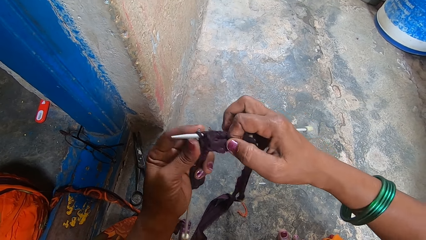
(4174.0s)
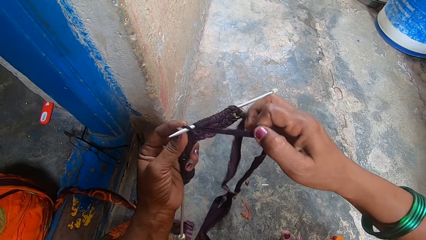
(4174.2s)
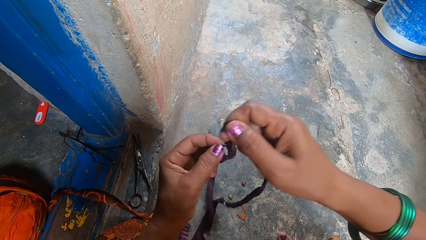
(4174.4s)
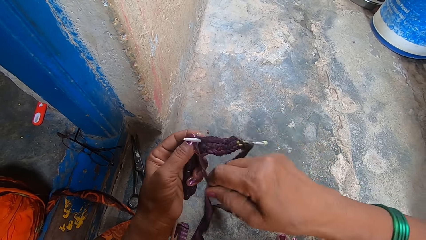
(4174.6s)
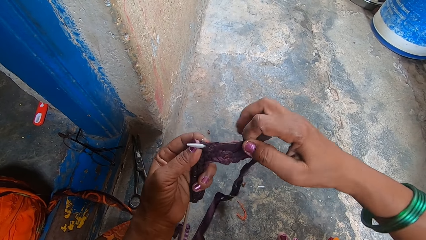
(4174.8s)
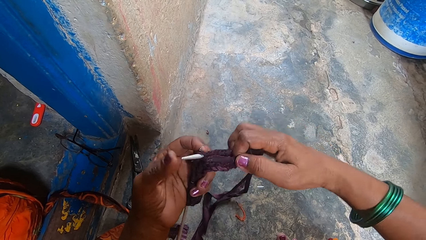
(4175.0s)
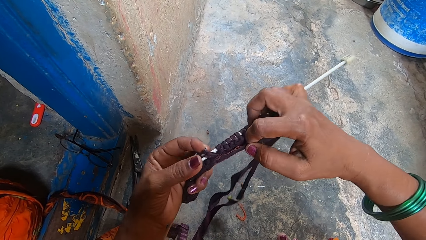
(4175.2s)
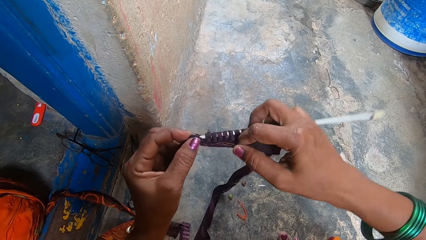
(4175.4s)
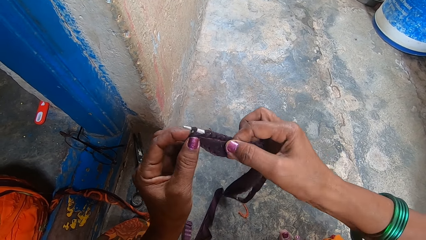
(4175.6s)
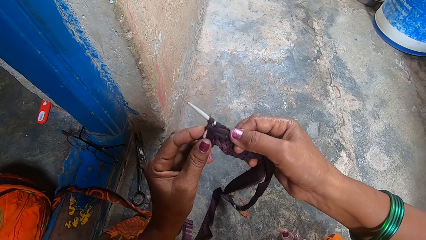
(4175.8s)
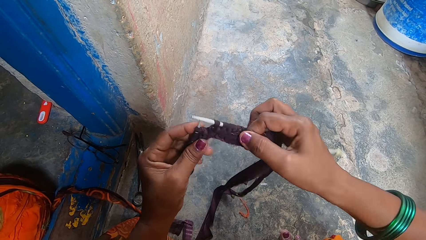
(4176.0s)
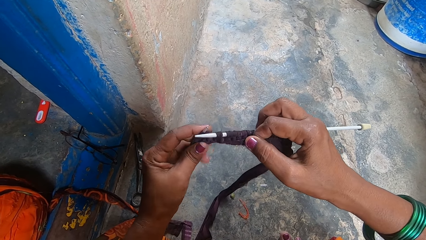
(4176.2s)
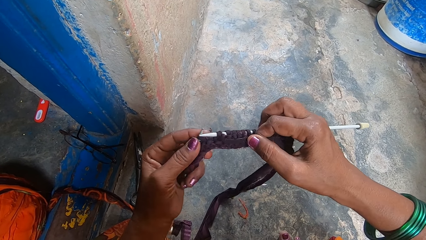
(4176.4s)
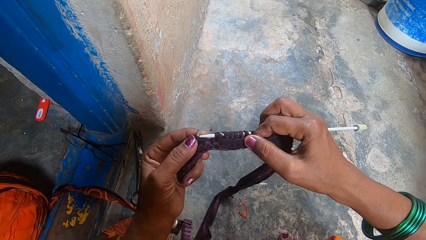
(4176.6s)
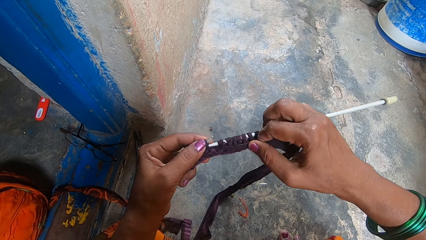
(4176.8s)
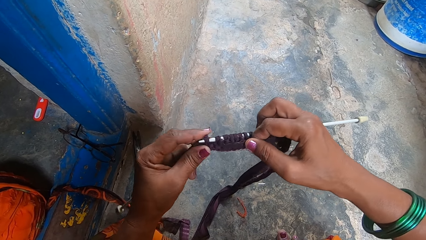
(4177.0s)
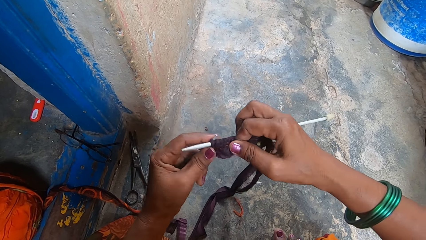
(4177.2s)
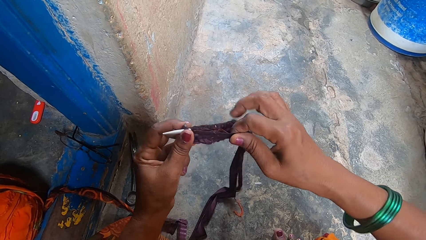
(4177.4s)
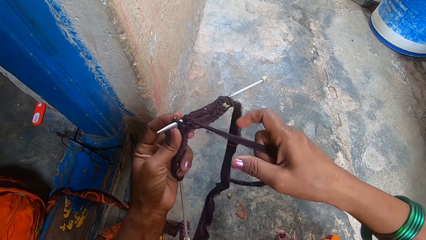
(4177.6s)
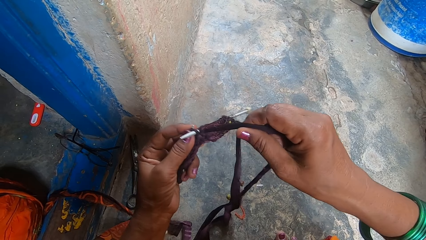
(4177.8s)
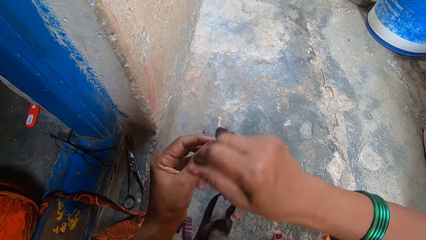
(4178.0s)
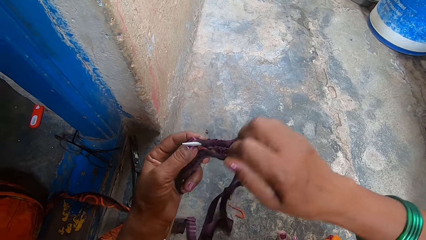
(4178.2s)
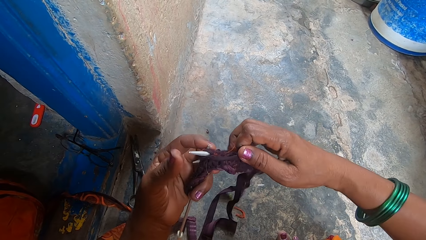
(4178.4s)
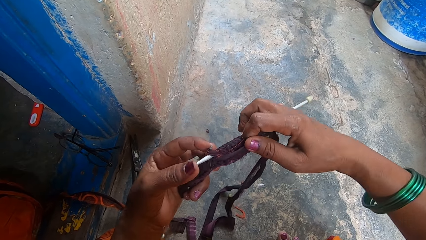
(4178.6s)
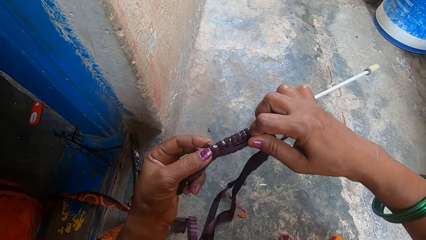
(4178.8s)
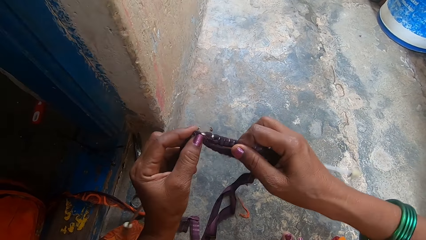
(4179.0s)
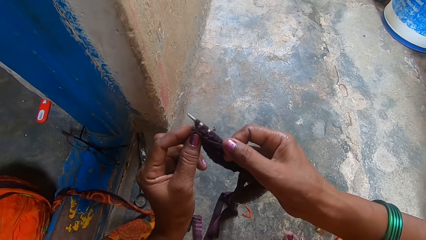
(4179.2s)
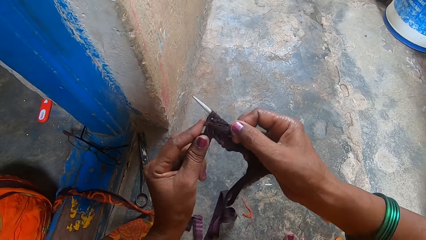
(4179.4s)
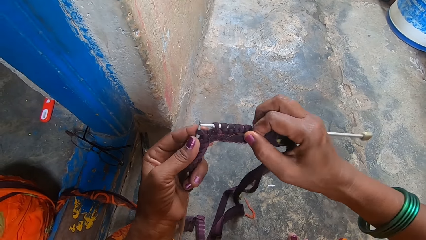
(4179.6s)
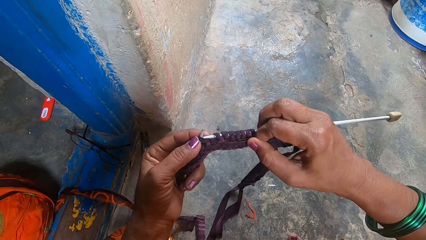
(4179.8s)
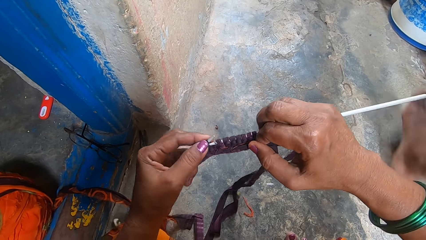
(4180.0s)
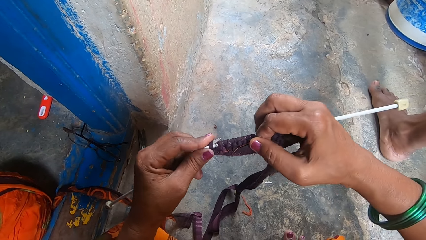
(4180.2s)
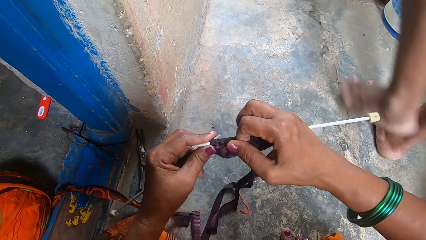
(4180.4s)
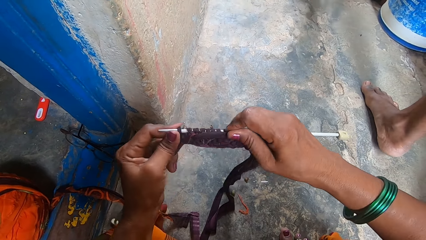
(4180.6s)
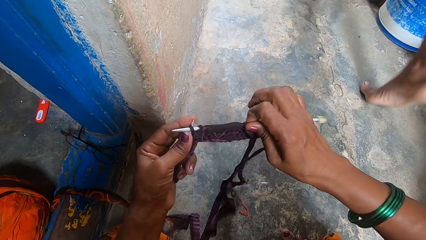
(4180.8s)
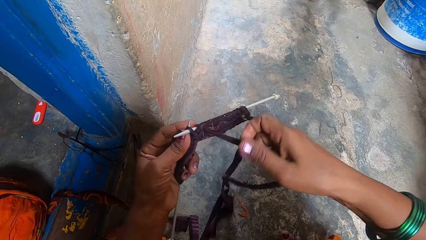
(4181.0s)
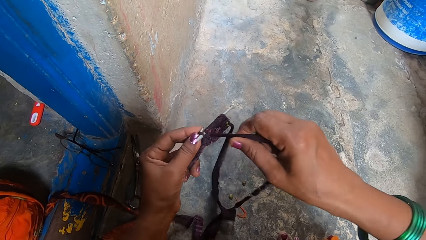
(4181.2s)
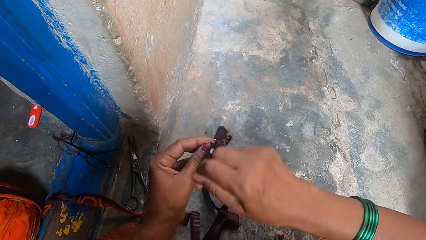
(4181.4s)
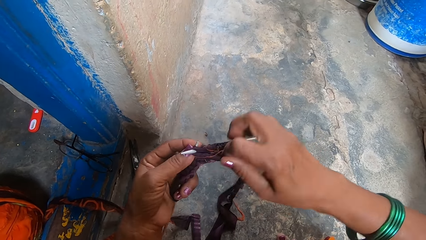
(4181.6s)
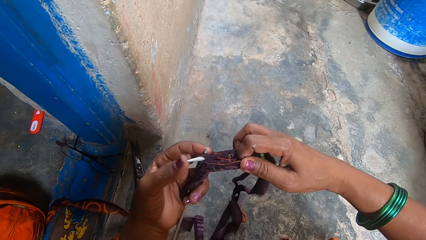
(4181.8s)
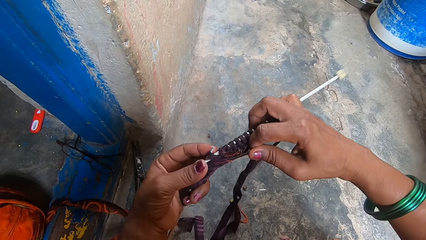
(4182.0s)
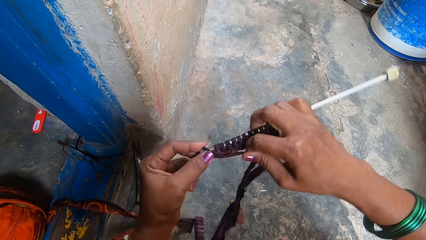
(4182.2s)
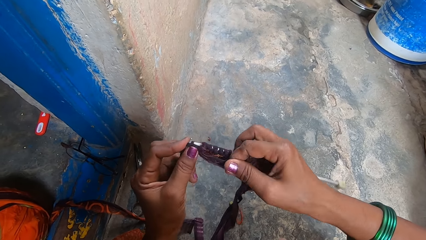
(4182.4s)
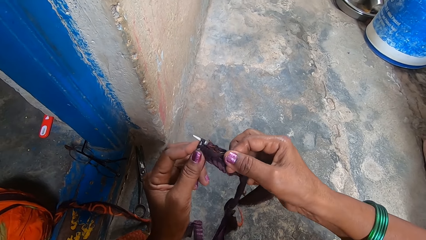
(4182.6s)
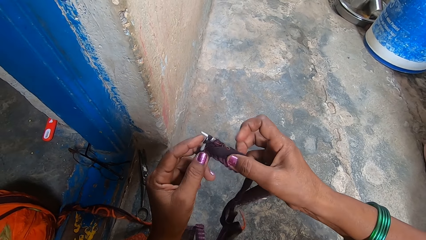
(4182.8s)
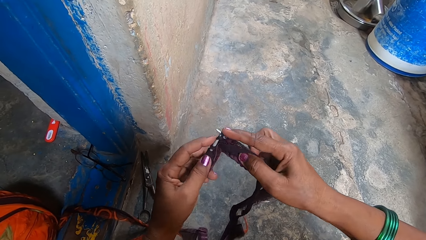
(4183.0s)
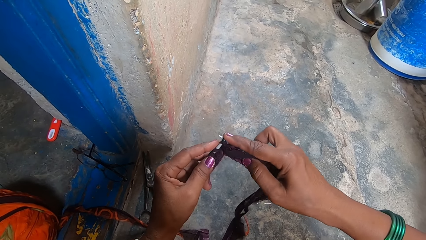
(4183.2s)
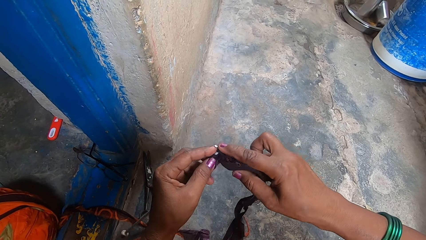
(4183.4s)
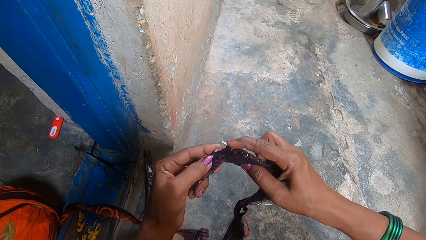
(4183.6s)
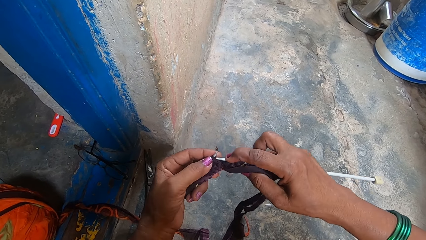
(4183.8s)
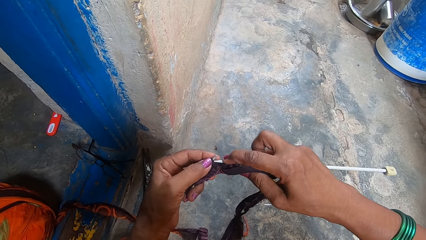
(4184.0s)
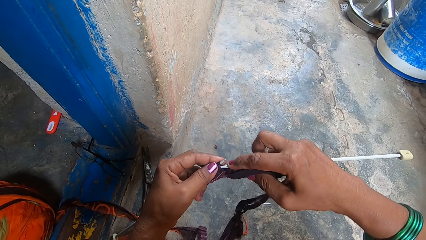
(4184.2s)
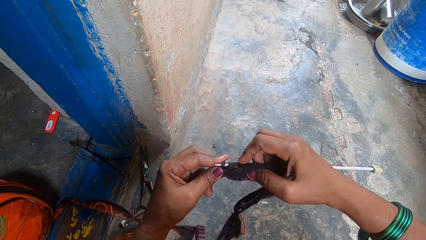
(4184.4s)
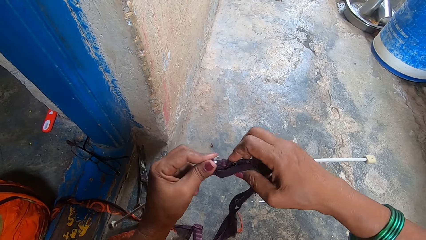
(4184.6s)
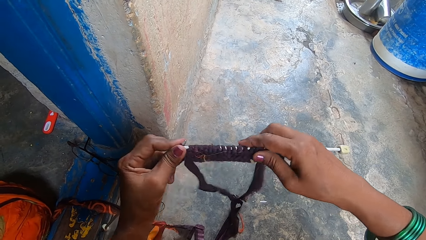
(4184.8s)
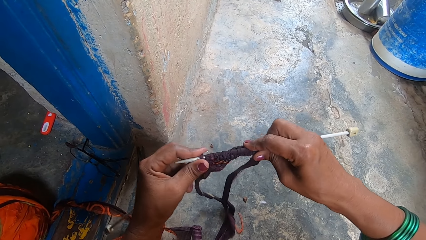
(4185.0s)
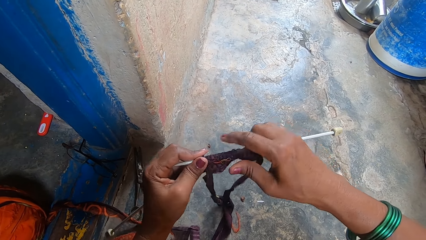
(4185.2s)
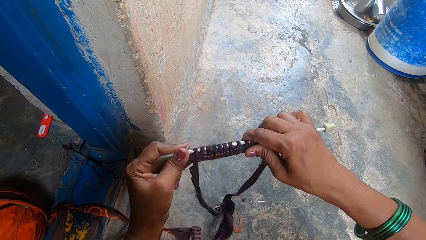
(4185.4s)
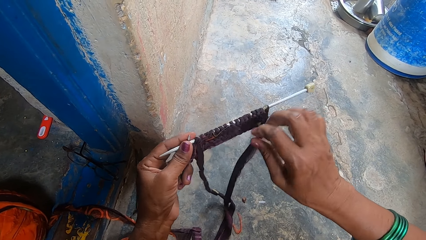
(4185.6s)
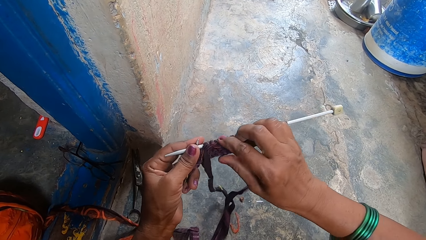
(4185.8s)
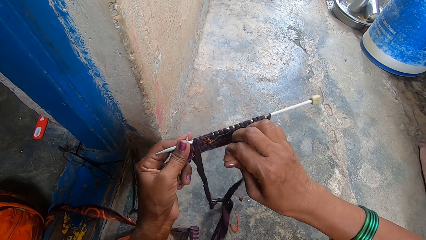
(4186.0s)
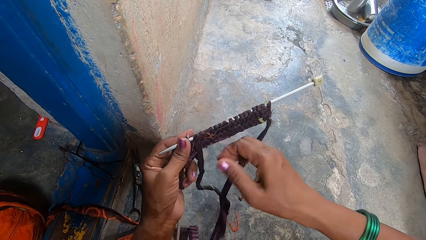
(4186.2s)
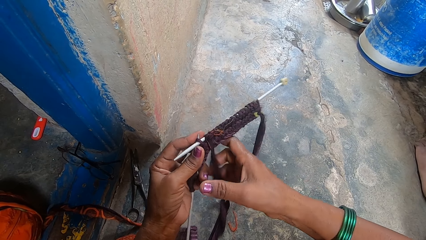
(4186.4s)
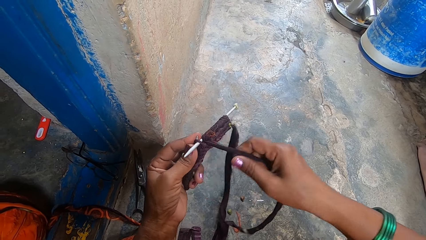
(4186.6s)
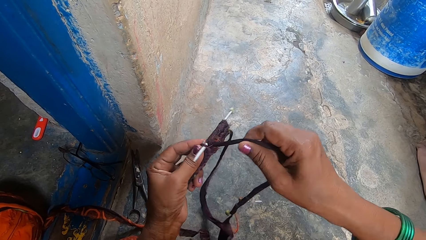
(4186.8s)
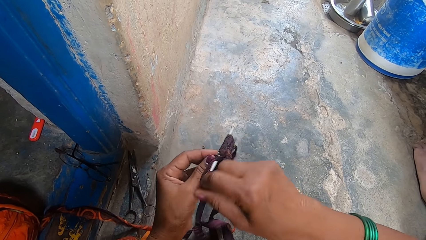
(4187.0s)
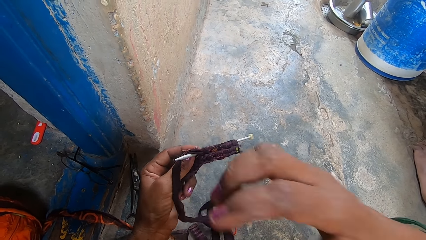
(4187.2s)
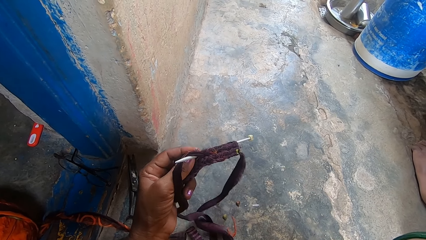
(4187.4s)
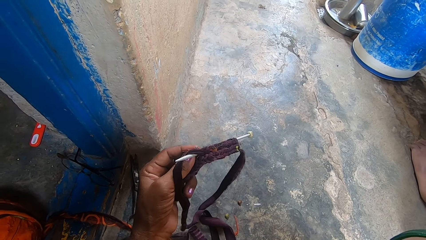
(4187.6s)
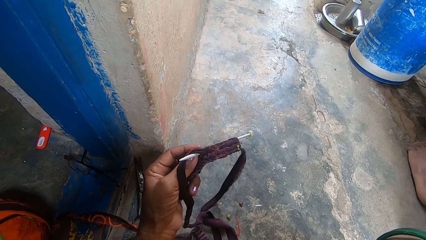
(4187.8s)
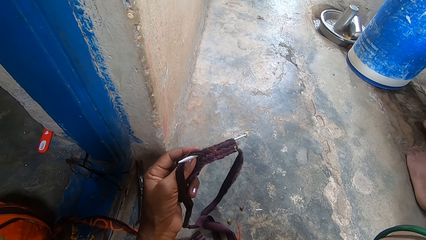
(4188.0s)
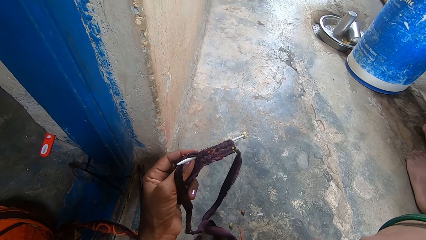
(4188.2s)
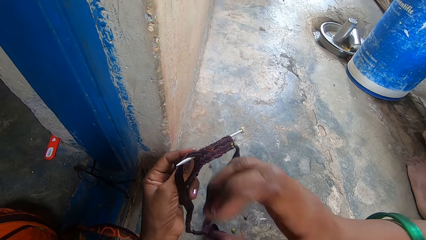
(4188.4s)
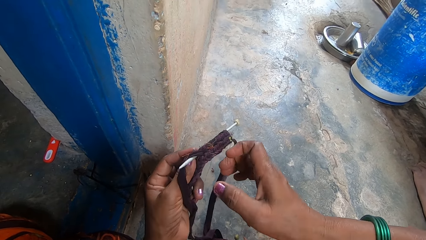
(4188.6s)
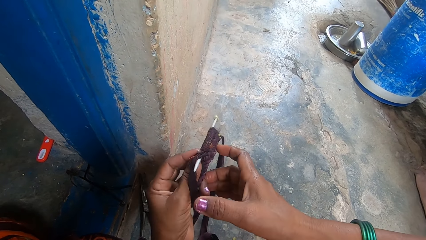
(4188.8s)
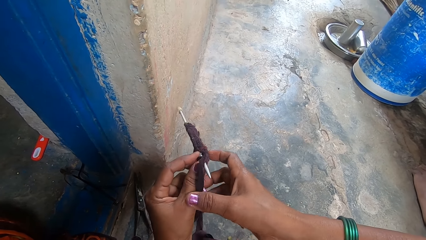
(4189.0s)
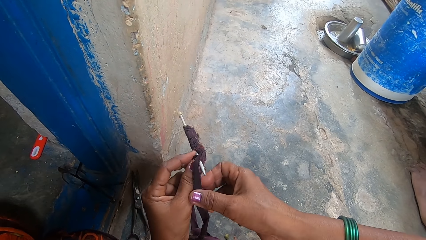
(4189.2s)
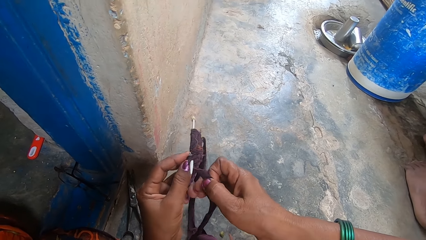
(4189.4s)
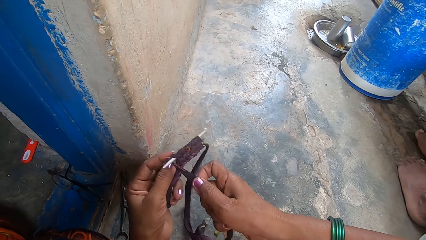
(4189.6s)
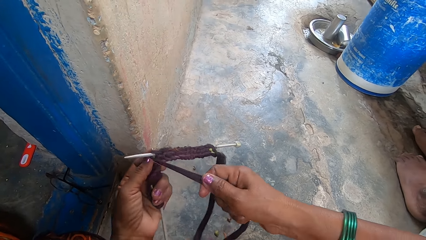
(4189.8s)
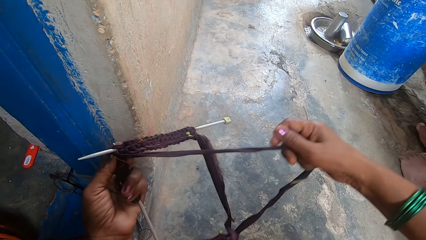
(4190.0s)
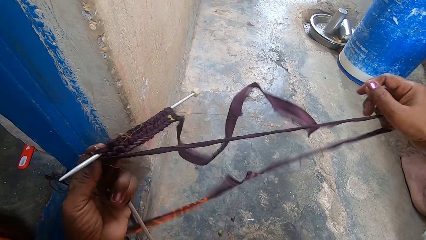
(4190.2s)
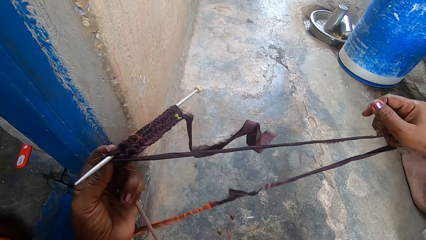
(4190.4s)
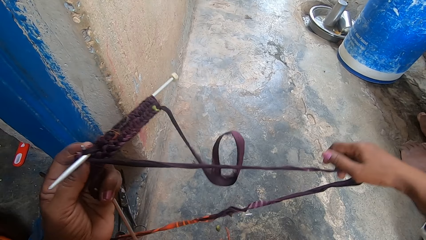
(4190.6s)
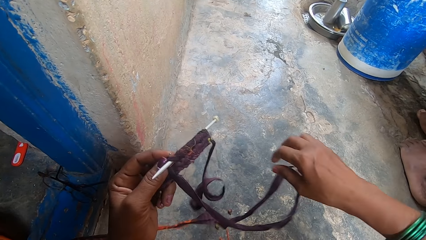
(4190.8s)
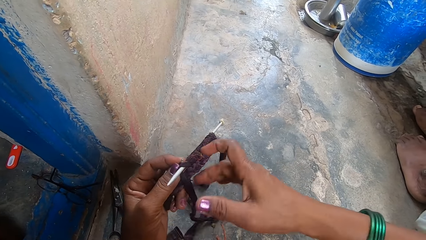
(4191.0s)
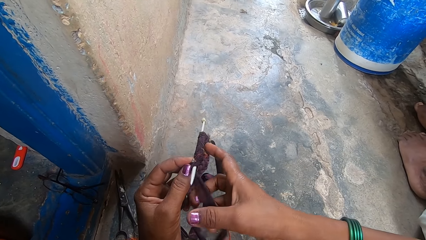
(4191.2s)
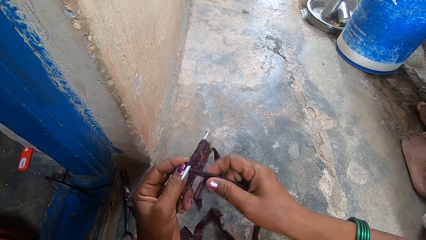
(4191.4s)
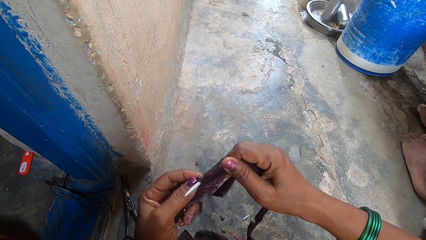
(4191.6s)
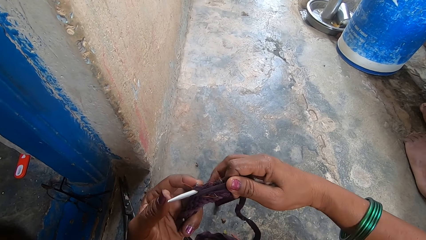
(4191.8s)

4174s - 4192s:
A woman walks around. A boy sleeps next to the camera wearer. The camera wearer touches her face. She stretches the knitting thread.
